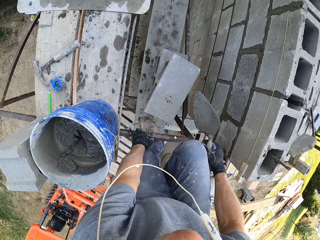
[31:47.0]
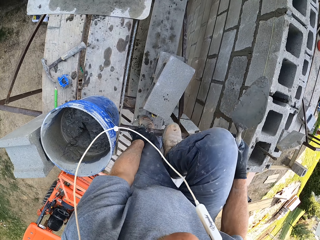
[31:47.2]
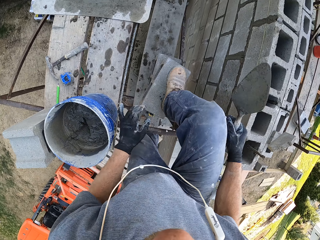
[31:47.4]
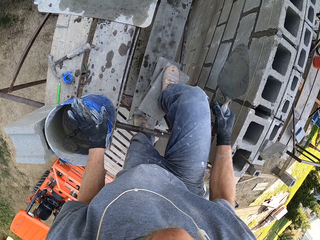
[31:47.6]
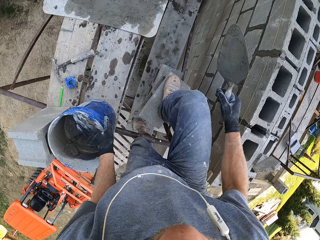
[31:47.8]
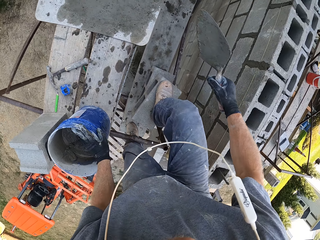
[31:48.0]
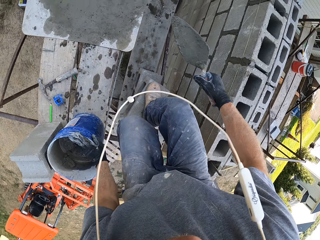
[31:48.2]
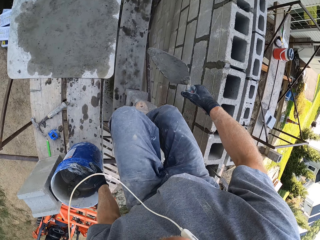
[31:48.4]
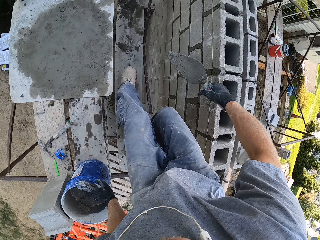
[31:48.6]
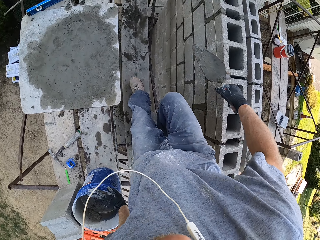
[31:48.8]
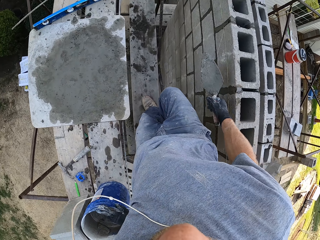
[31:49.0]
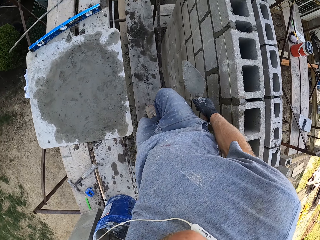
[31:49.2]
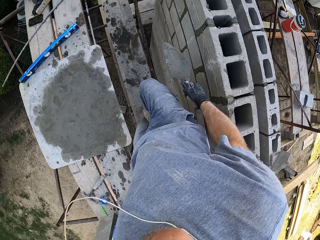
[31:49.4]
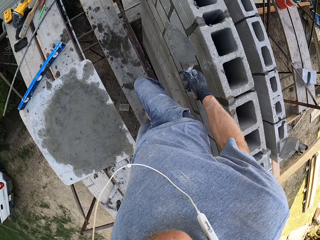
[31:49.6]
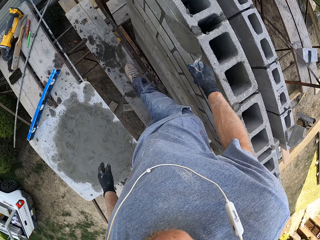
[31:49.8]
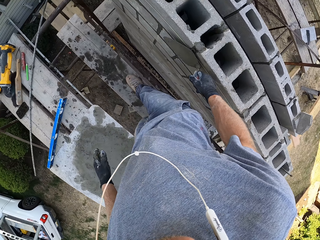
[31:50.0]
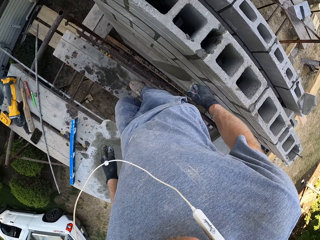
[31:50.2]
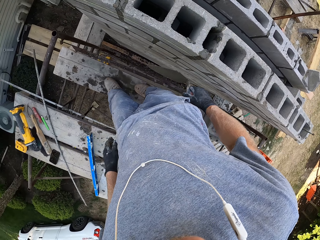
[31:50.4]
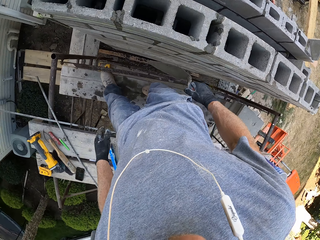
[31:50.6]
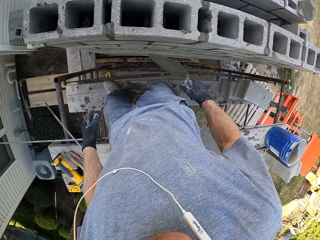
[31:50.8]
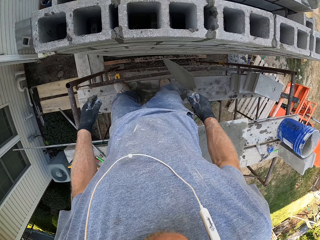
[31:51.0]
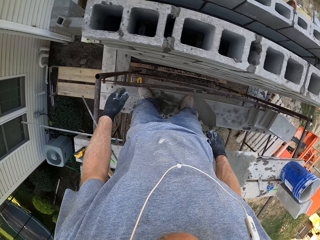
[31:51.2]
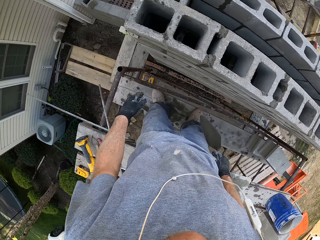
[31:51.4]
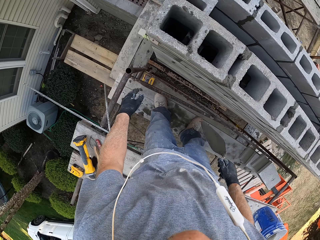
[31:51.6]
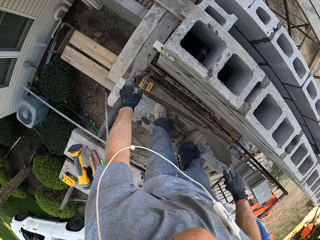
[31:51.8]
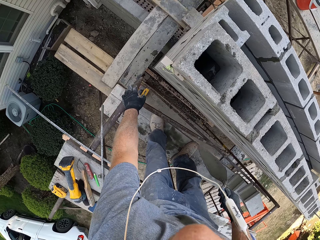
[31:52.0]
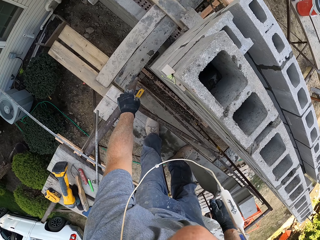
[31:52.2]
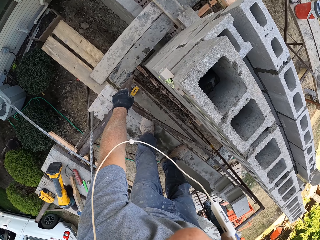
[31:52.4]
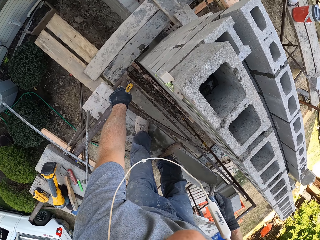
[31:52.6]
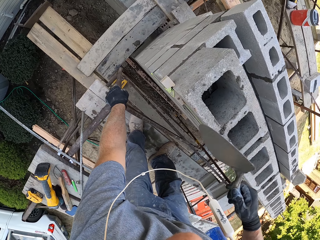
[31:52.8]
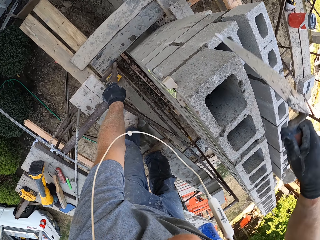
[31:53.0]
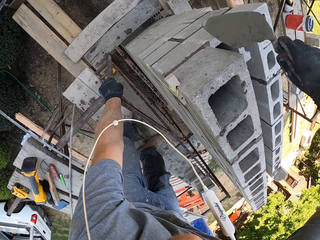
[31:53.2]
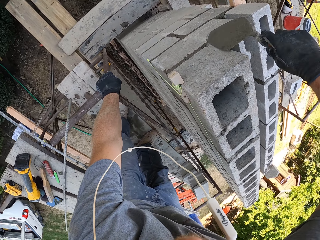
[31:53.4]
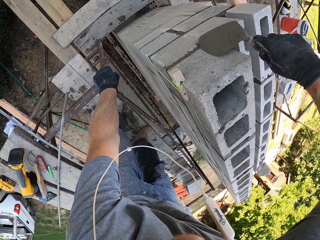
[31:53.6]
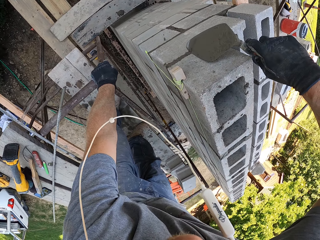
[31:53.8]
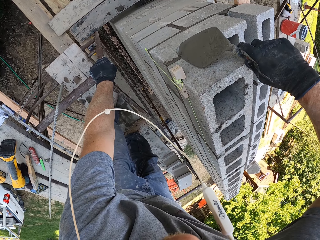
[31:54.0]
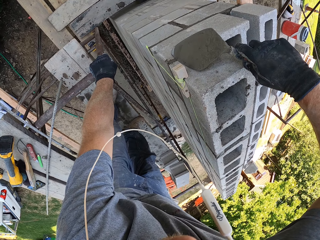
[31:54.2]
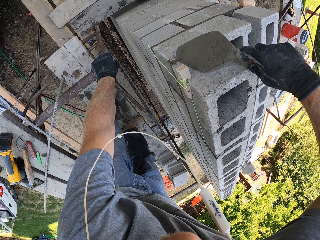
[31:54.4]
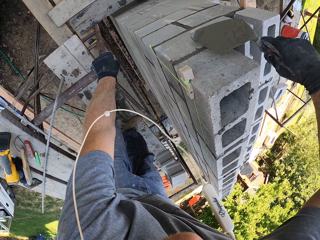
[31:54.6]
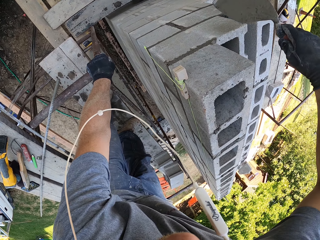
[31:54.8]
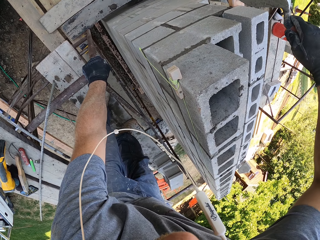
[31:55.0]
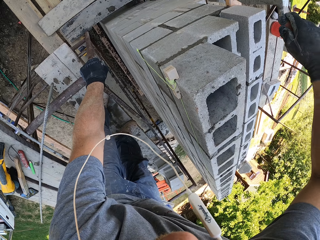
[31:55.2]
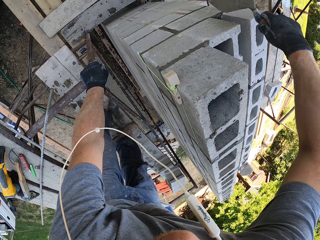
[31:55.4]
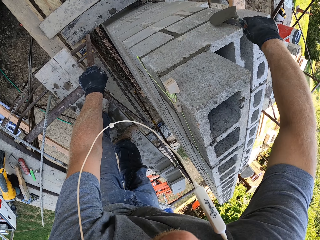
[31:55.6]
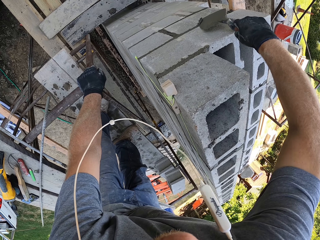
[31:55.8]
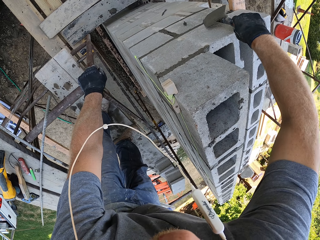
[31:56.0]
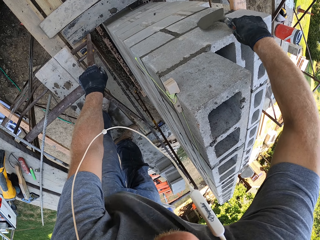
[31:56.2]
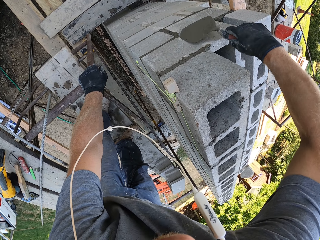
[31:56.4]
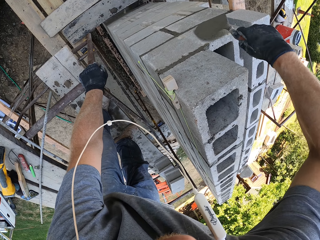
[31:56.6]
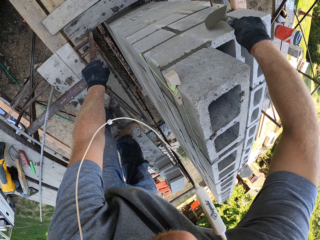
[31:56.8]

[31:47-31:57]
The camera wearer touches on the bucket. They walk on the construction ladder. They touch the construction ladder by the left hand. They plaster the wall.

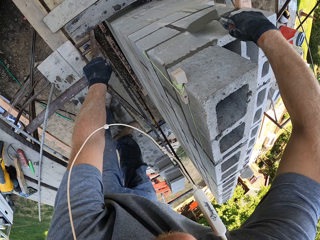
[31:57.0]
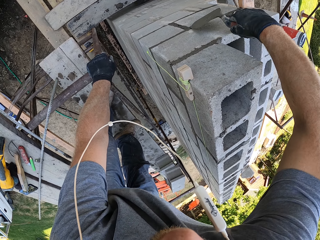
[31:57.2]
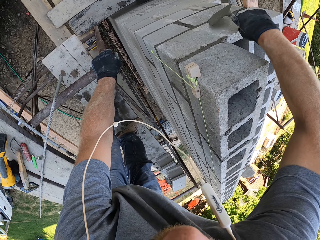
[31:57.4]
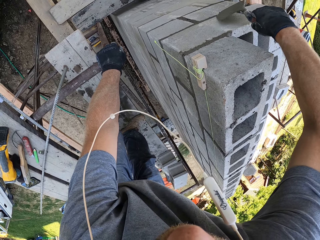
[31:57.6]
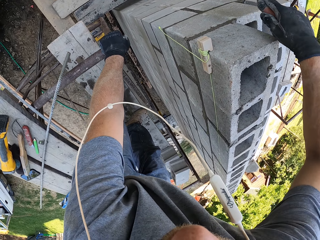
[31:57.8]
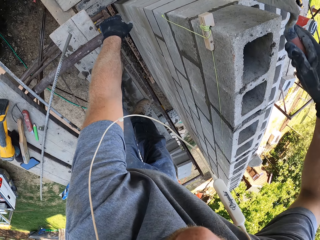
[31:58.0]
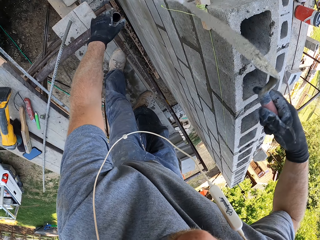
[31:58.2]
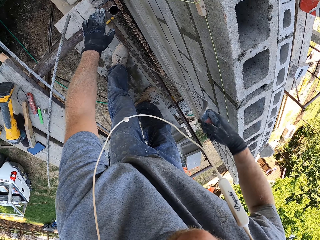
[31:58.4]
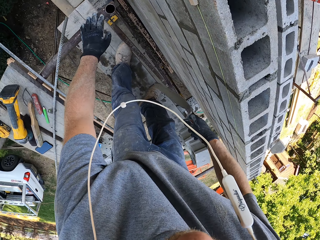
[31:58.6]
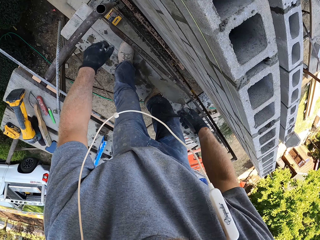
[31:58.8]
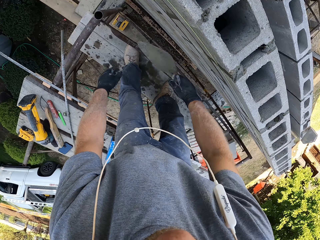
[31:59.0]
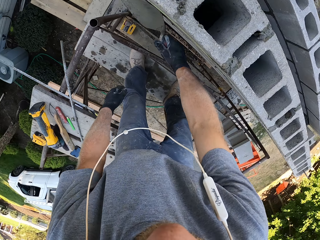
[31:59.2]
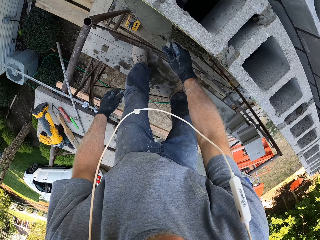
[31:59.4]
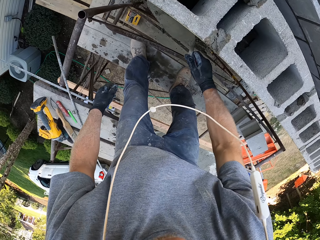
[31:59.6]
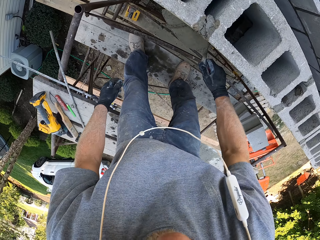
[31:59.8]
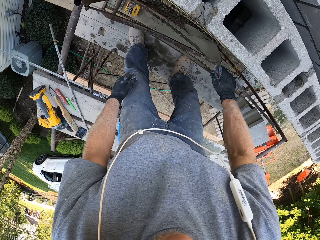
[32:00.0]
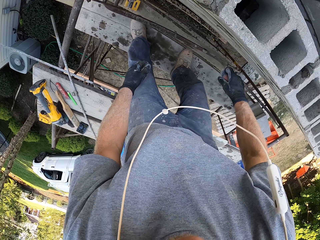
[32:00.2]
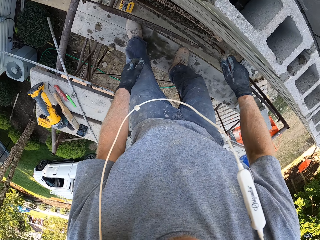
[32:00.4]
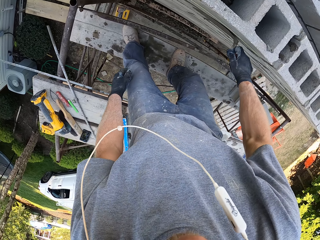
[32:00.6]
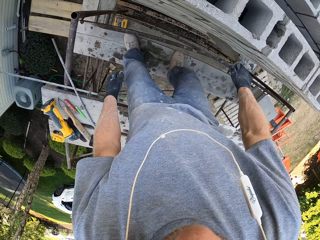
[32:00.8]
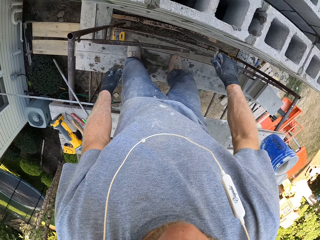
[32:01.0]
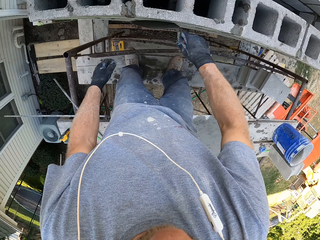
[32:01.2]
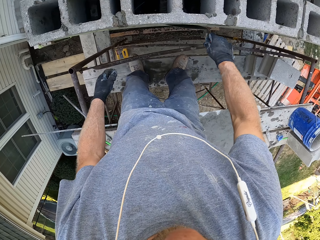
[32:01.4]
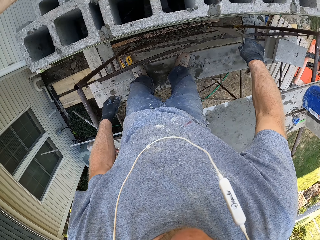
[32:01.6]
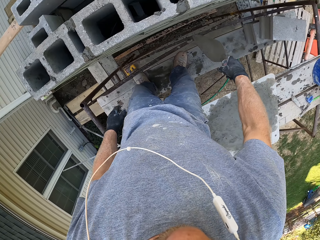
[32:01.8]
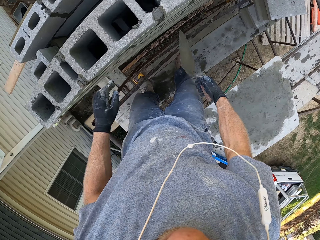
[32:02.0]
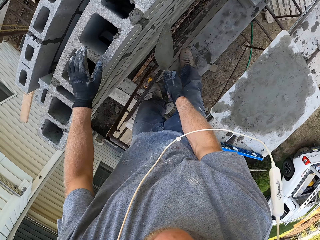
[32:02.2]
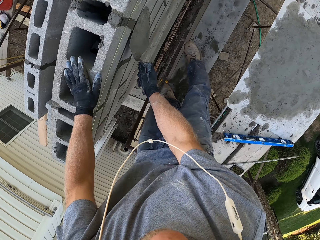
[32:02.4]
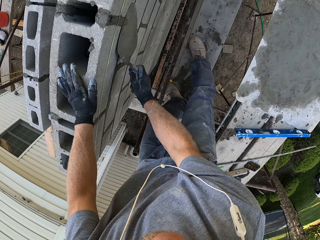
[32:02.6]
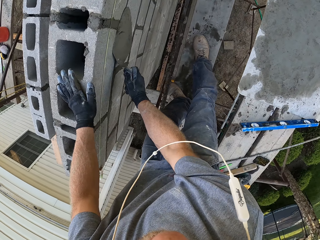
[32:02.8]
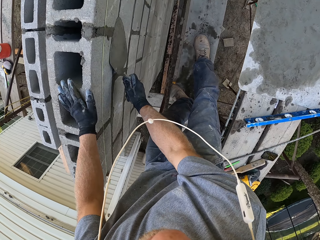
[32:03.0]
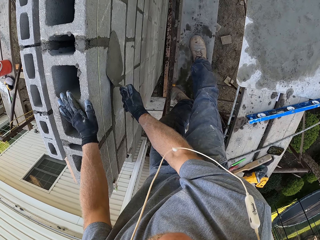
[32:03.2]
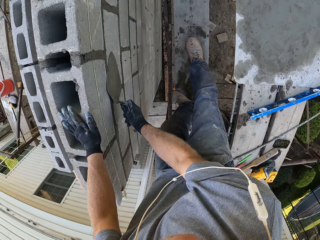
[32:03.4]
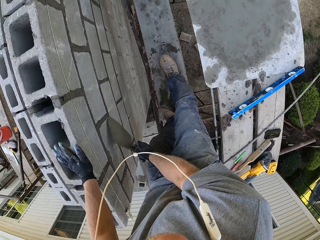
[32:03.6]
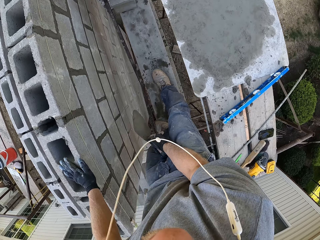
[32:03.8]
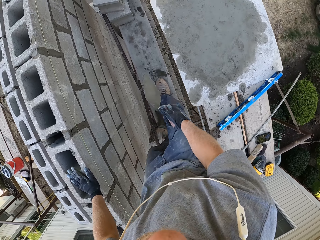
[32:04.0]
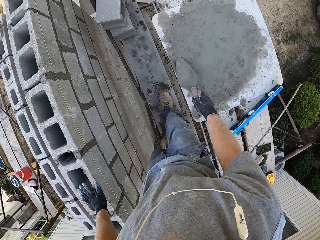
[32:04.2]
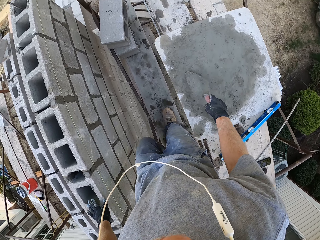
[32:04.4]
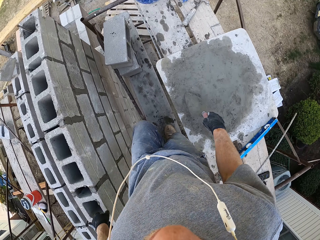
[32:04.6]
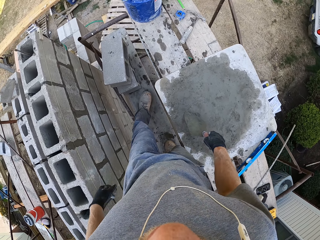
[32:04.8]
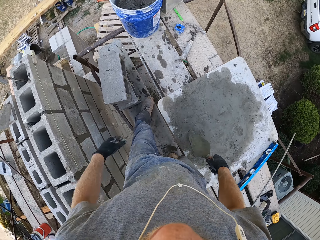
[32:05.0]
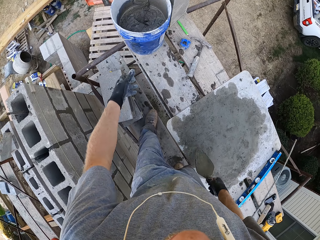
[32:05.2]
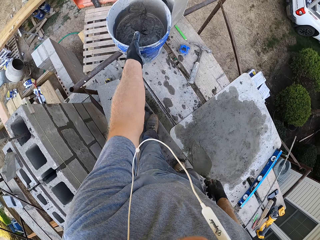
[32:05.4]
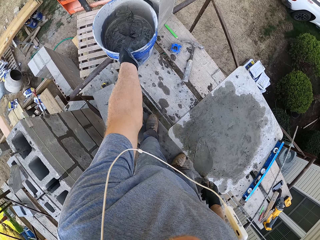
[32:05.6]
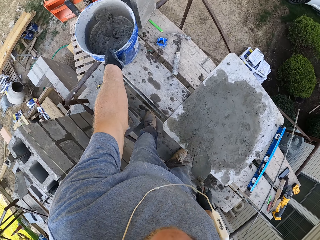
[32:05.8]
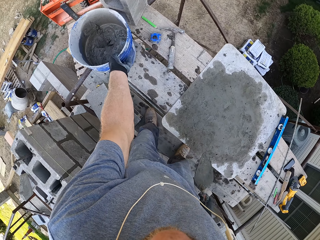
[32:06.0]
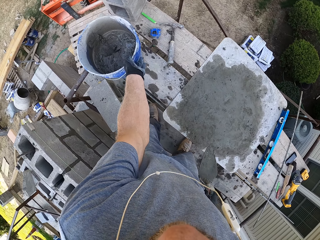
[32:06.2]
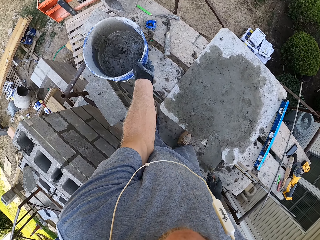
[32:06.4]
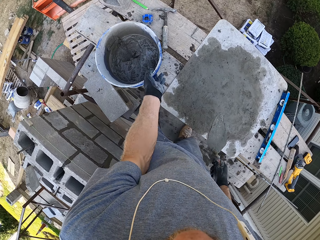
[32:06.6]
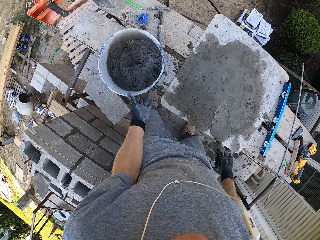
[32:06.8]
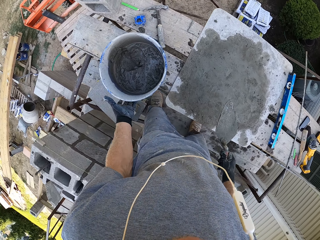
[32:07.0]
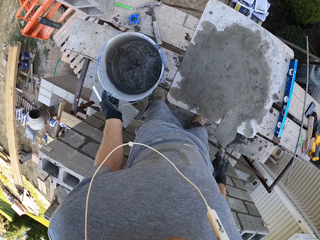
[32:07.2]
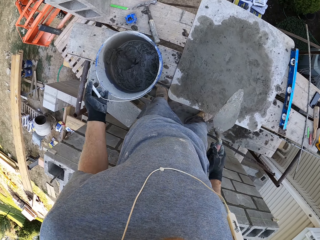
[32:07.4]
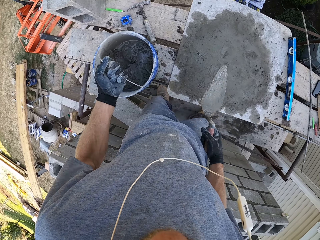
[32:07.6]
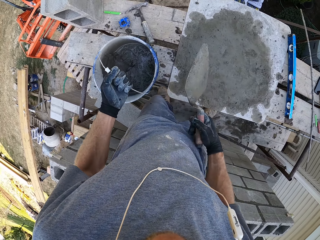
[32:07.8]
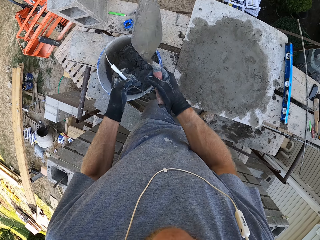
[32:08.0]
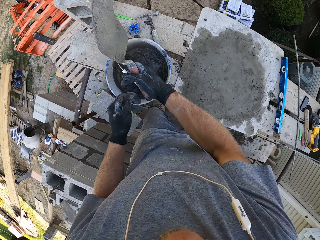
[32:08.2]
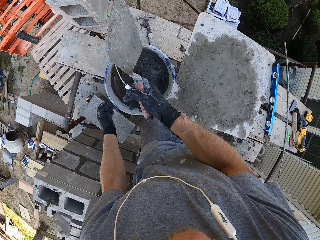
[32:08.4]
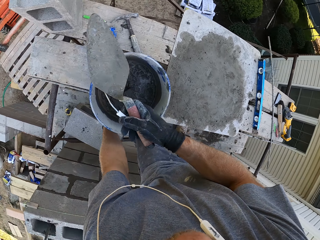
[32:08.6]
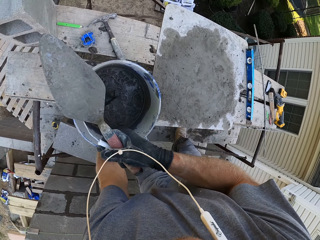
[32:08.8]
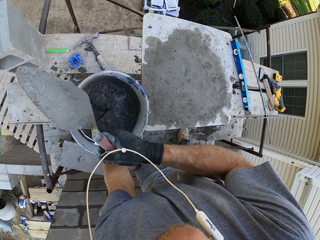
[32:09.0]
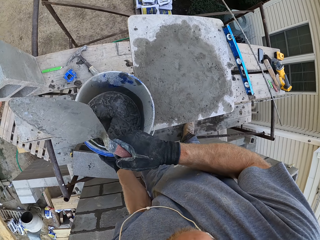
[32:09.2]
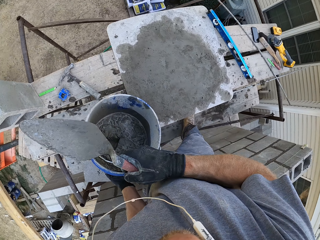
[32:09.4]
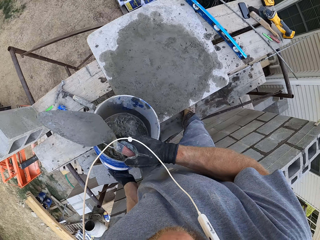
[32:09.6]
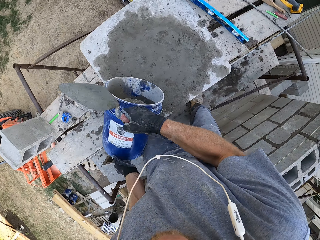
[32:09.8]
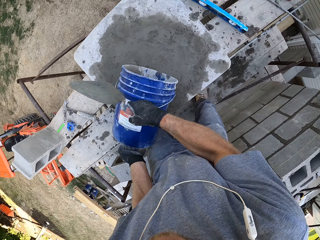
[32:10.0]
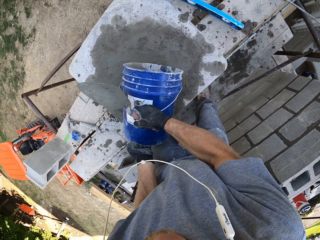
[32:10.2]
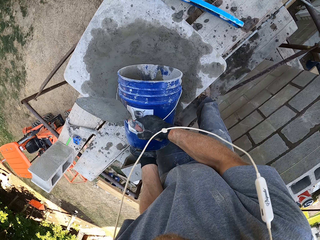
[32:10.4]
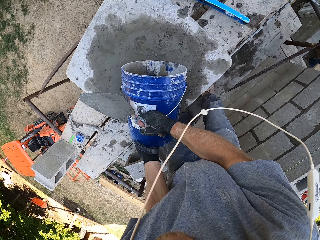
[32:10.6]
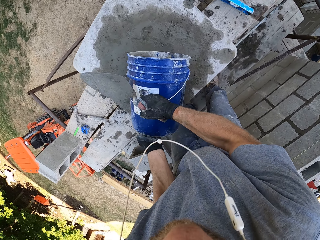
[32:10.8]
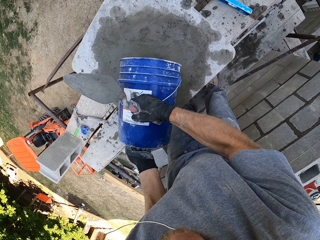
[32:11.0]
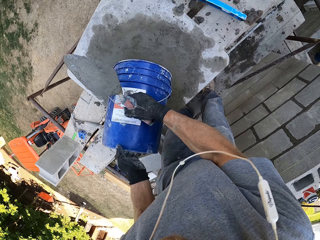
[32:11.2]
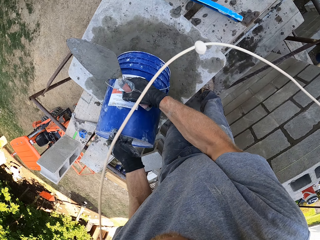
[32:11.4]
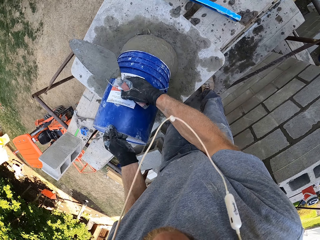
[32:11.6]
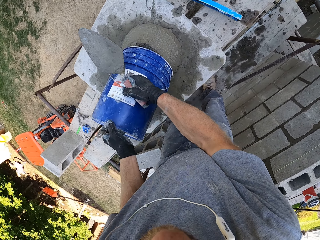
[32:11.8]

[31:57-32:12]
The camera wearer withdraws the hand from the construction ladder. They plaster the wall. They touch the wall. They plaster the wall. They walk towards the bucket. They move the bucket. They lift the bucket. They pour the mortar from the bucket on a surface.
